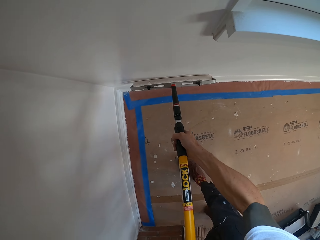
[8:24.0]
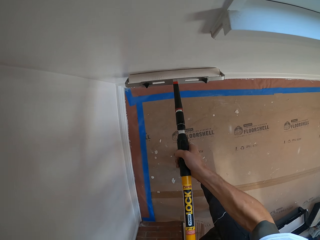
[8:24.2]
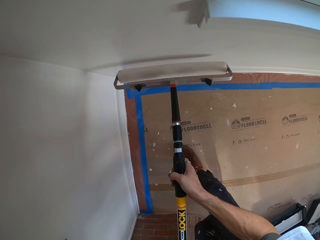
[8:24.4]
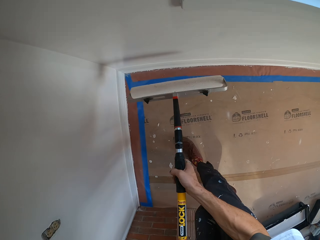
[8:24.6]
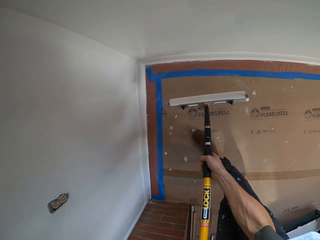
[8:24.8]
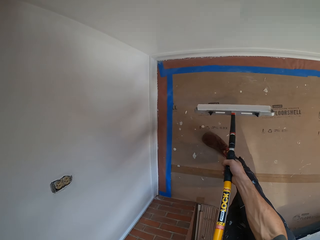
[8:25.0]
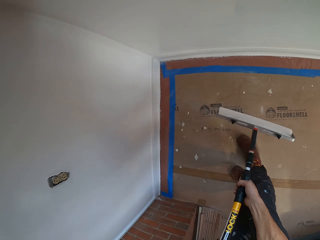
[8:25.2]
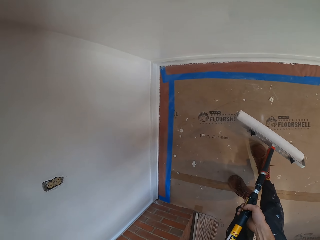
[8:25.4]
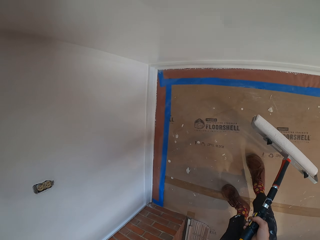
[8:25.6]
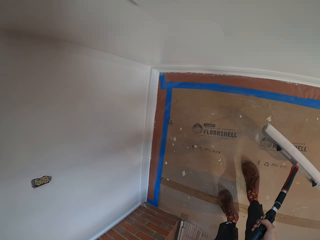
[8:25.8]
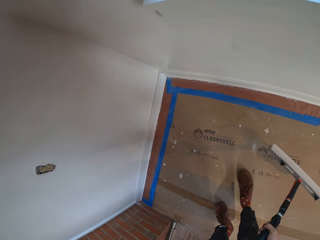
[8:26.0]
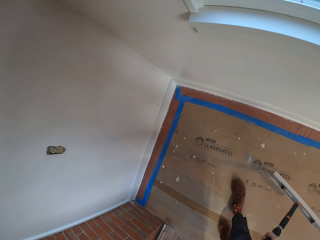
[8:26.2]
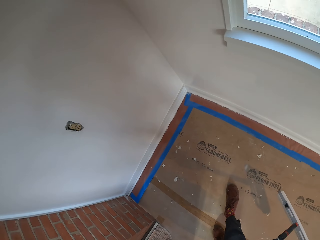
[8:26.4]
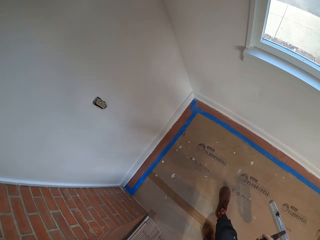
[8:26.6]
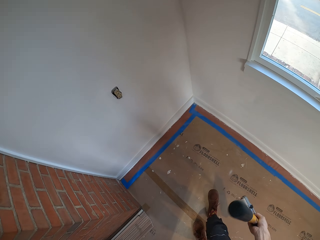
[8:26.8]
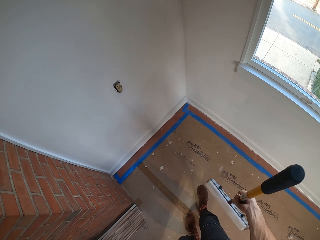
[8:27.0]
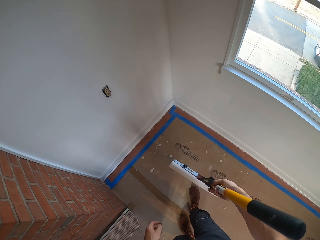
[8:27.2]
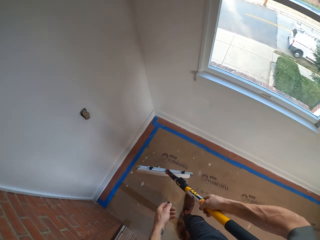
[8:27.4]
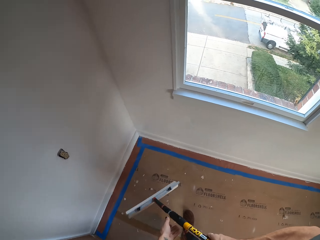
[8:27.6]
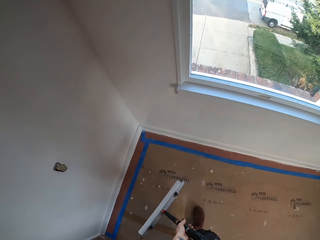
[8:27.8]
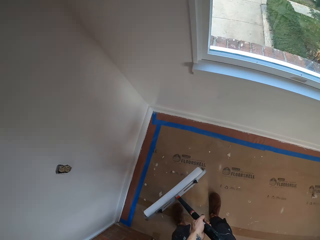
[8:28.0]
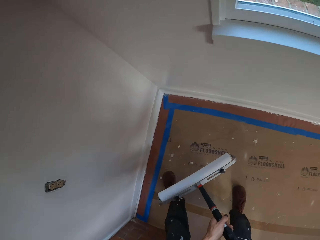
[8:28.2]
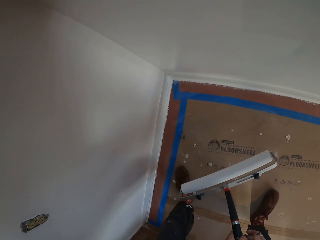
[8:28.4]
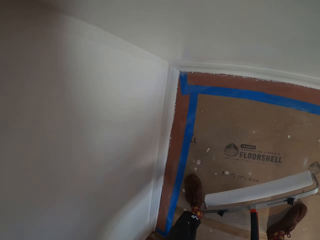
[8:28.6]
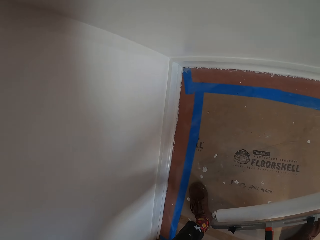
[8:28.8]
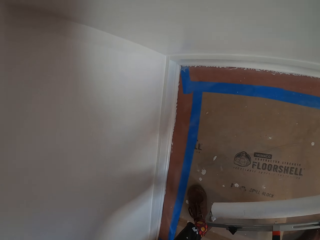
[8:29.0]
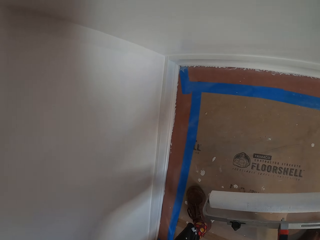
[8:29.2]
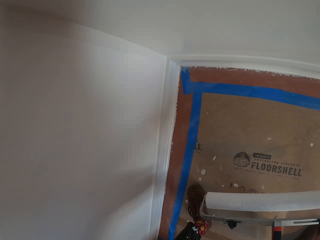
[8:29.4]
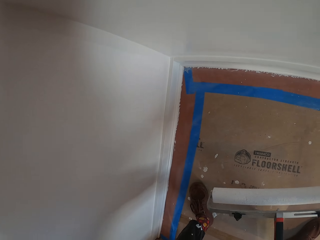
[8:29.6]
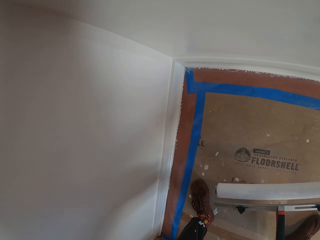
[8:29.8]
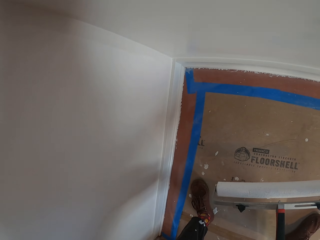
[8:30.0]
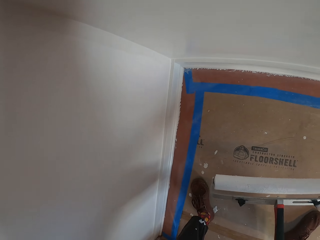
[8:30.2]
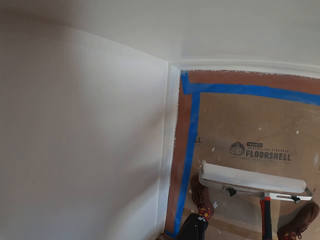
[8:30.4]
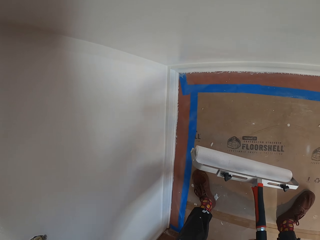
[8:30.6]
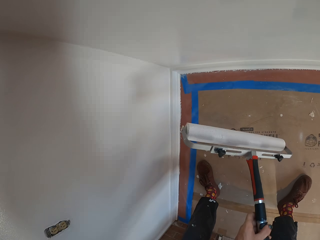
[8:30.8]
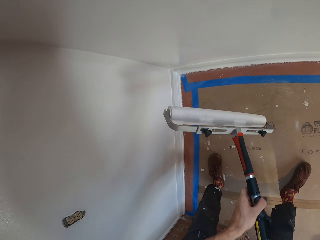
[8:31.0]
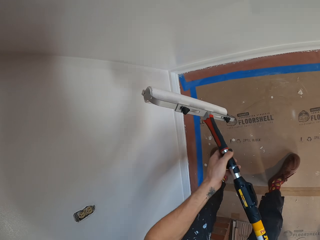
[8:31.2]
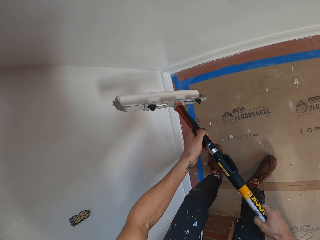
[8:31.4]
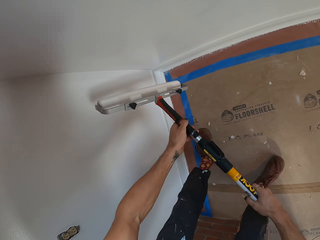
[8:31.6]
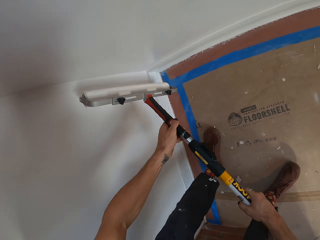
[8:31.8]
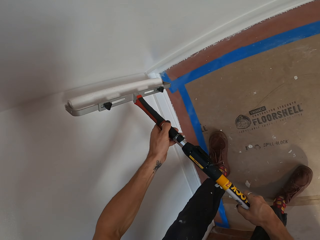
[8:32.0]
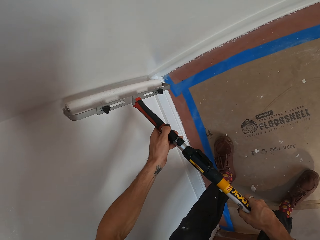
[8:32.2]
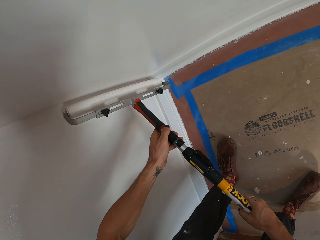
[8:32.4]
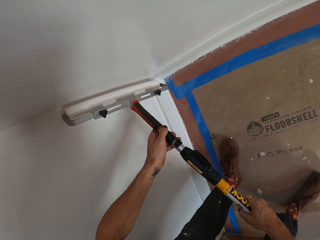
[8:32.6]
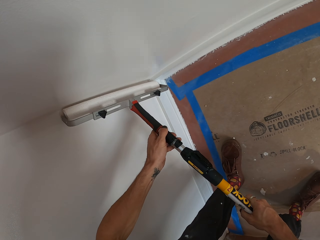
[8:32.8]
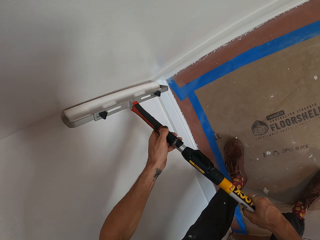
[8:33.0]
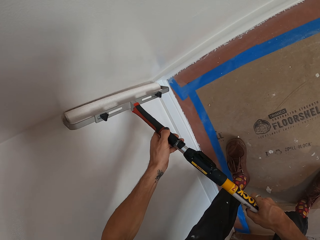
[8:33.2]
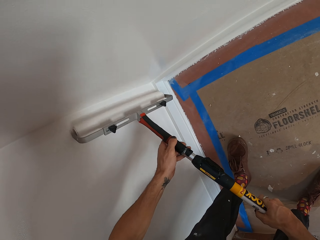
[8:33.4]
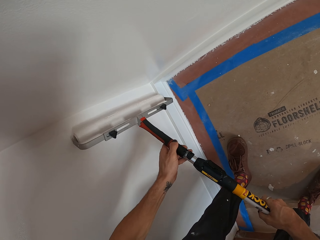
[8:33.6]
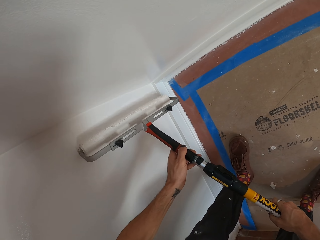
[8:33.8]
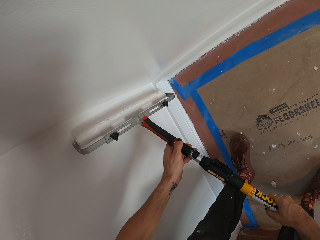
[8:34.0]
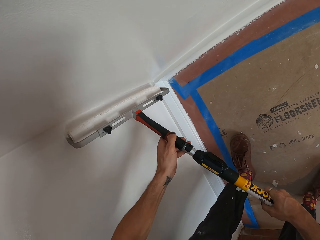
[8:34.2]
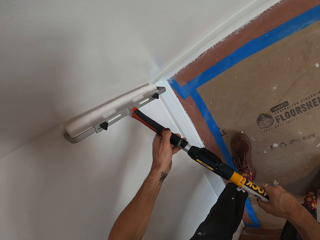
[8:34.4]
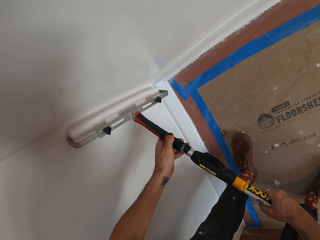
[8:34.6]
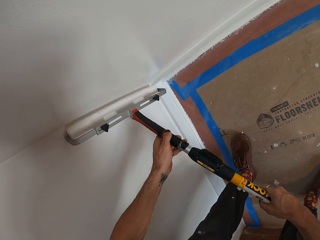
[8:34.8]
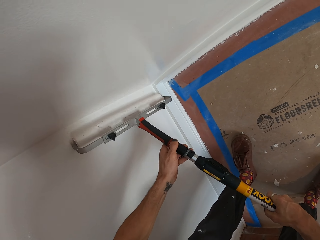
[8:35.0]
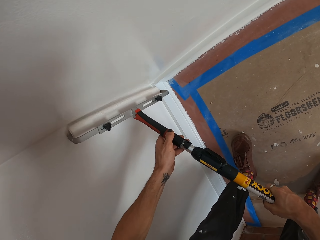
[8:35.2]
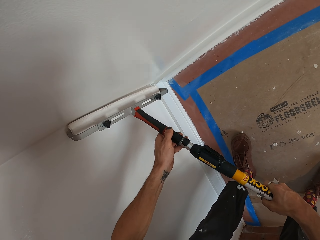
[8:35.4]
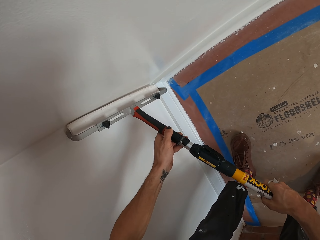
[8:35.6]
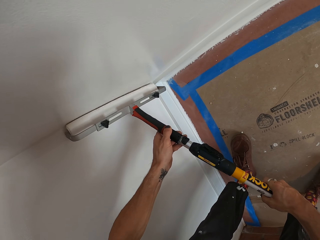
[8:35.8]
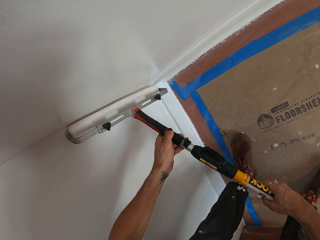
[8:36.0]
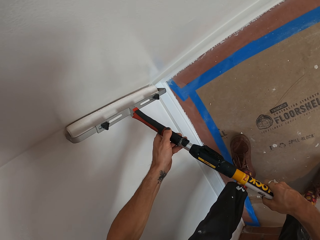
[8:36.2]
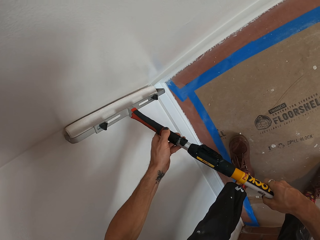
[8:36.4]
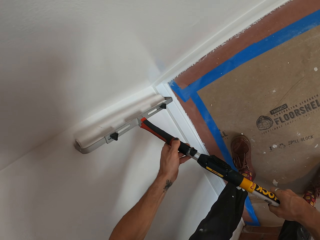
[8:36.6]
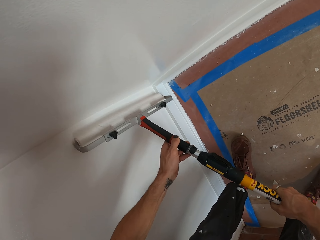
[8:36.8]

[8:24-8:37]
The camera wearer pauses. They hold a paint roller. They look around. They paint on the wall with the paint roller.

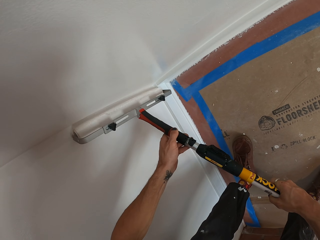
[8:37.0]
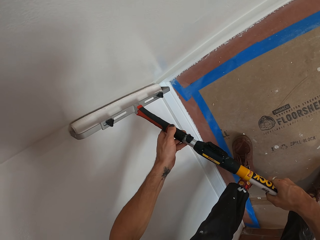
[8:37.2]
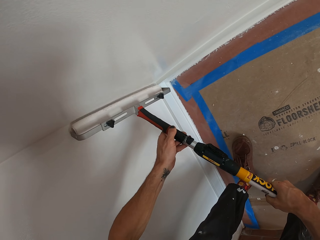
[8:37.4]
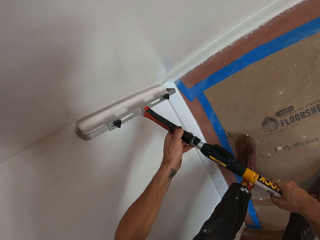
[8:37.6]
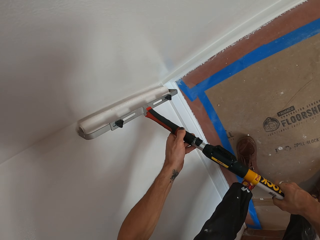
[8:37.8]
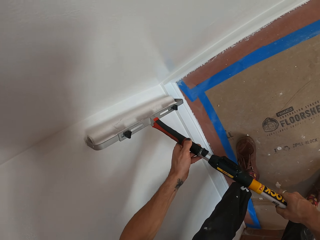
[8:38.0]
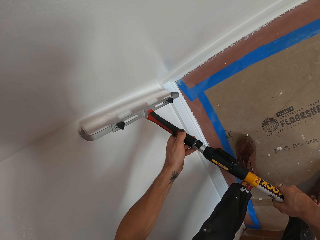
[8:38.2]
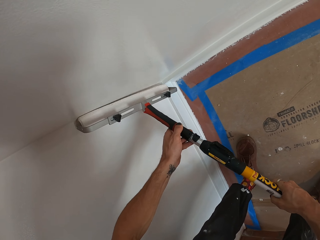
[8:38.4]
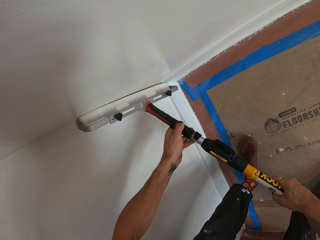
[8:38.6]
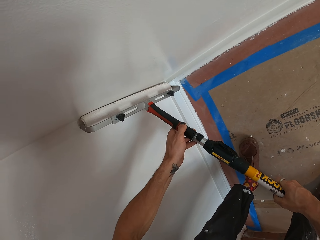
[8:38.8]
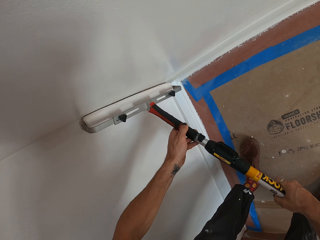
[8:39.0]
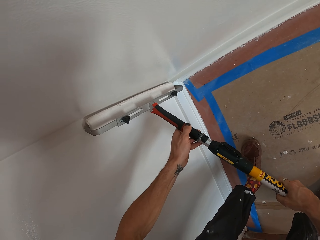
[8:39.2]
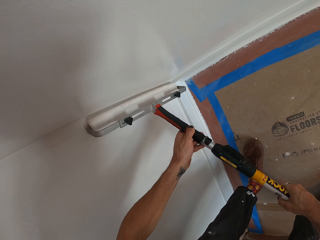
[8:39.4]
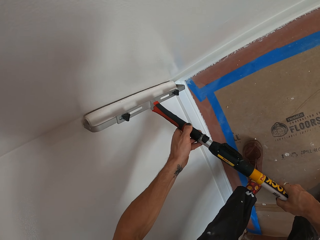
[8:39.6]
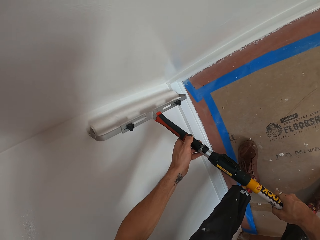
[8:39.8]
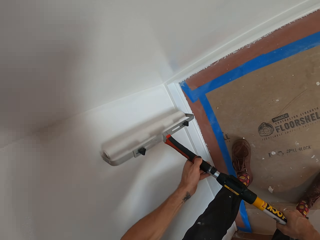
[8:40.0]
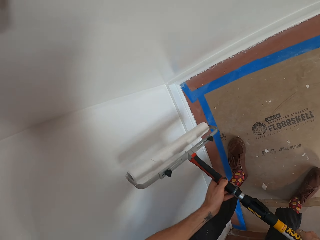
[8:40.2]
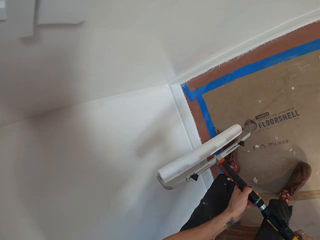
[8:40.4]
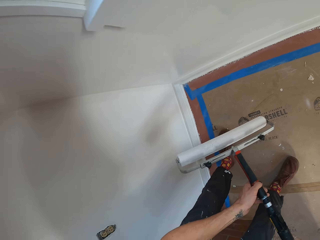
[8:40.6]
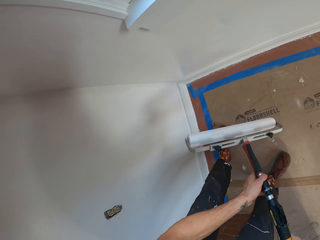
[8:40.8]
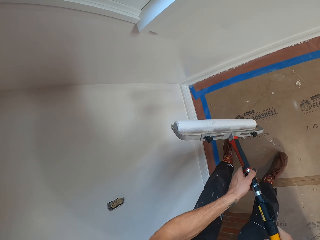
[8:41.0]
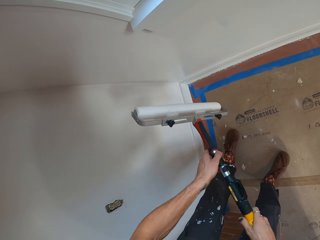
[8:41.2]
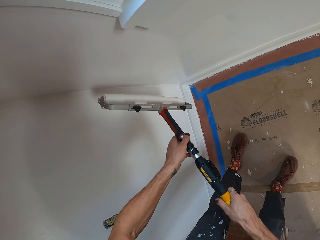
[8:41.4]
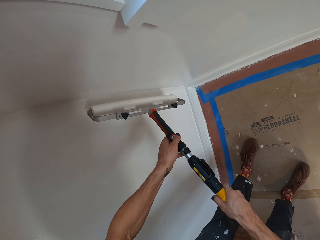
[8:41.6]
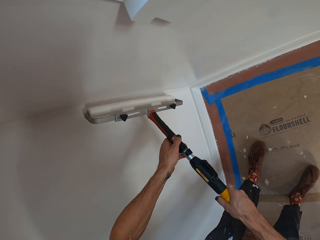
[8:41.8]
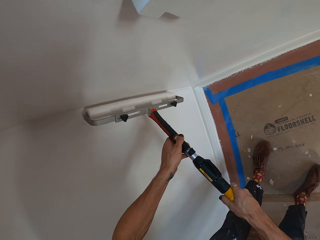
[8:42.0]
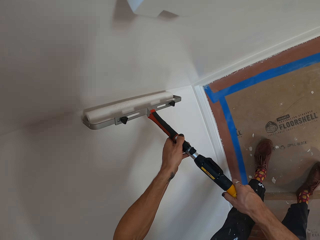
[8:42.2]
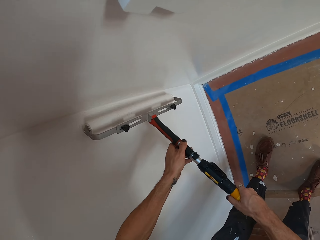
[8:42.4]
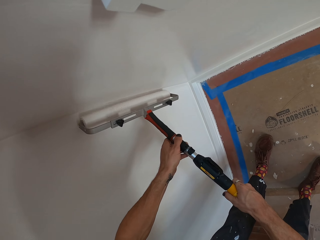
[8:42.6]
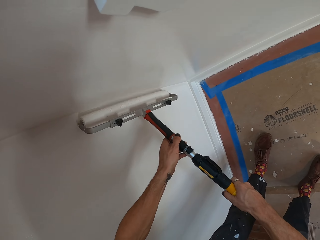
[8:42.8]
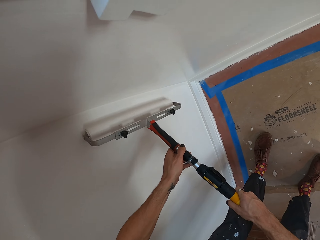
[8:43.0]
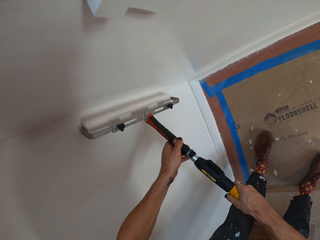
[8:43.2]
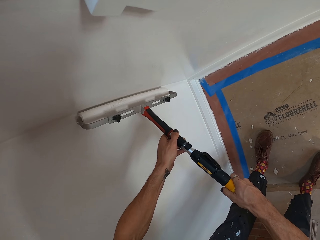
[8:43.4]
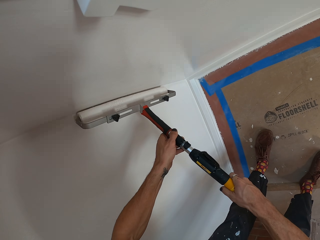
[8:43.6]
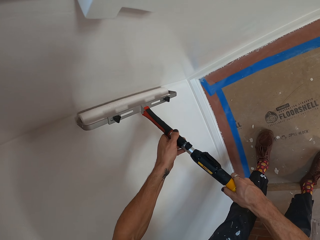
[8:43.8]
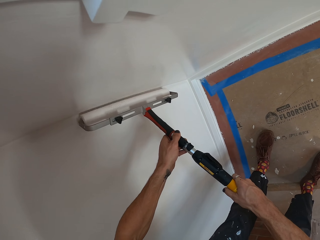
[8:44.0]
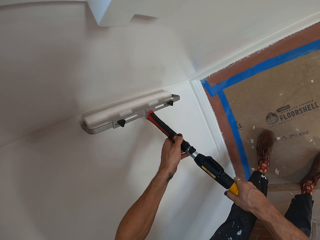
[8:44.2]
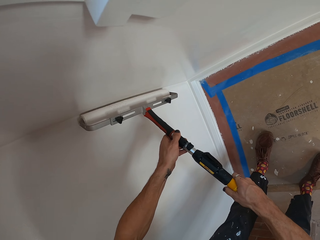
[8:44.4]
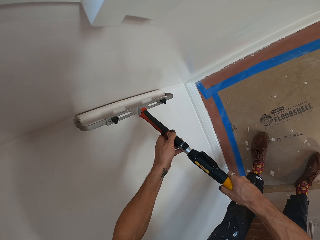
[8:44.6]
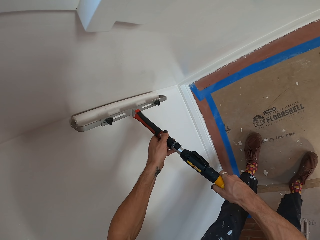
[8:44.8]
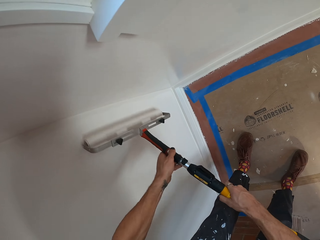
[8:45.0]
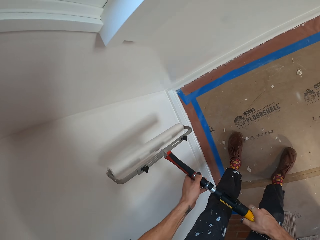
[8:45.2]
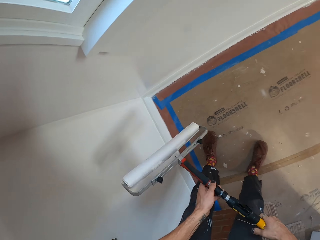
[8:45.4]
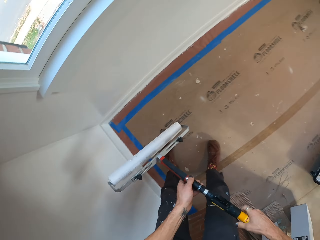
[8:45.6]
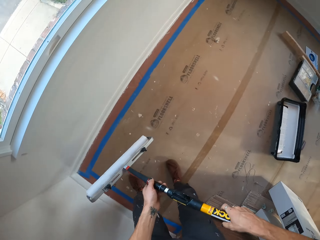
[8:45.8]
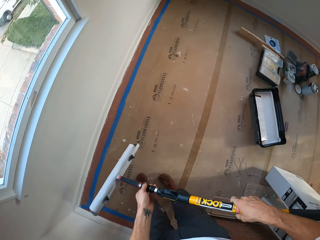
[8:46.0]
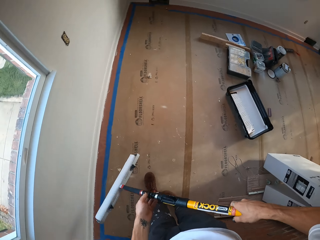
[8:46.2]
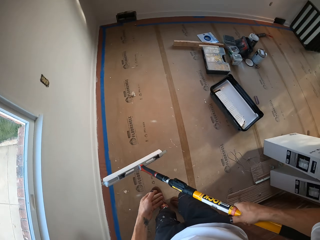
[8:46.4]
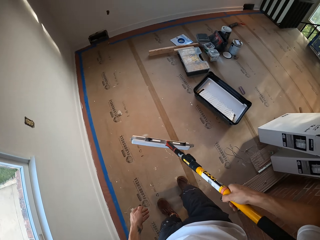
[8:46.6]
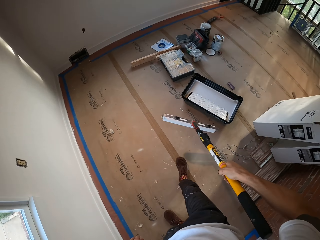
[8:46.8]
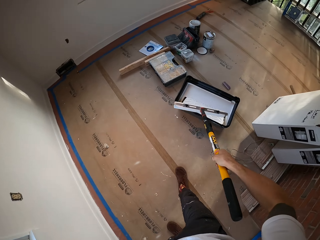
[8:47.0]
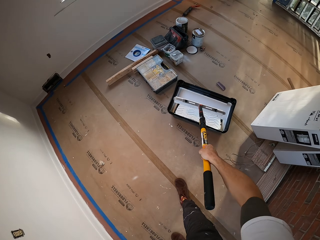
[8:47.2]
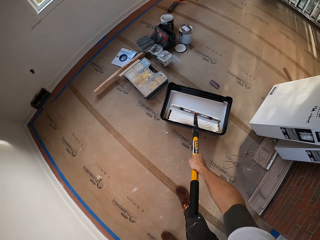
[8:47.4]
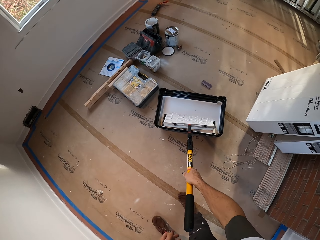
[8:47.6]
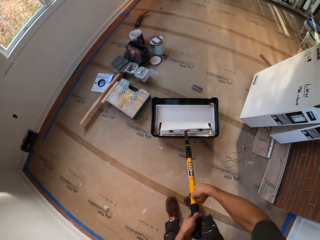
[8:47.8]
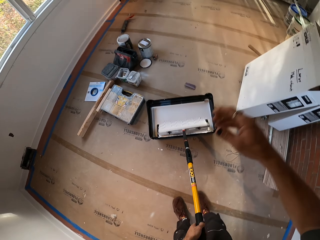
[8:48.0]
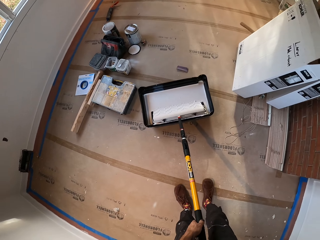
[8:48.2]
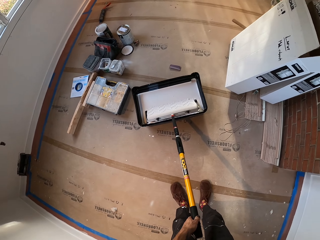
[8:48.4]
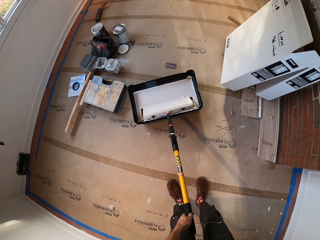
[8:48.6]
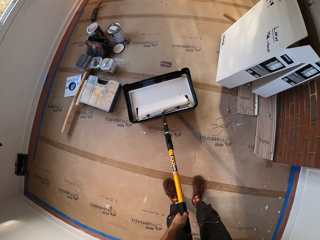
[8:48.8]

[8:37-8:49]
The camera wearer pauses. They hold a paint roller. They place the paint roller on a paint container. They dip the paint roller in the paint.
